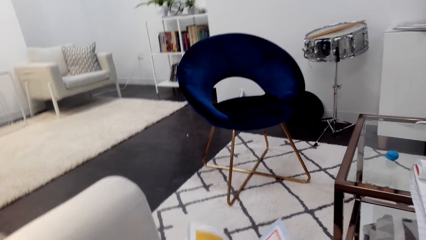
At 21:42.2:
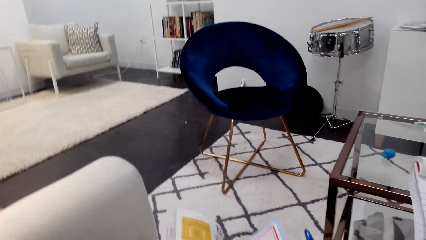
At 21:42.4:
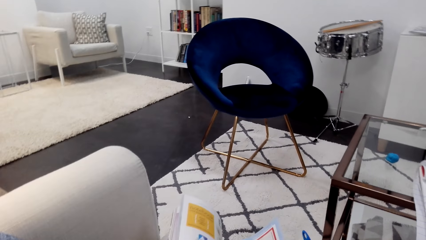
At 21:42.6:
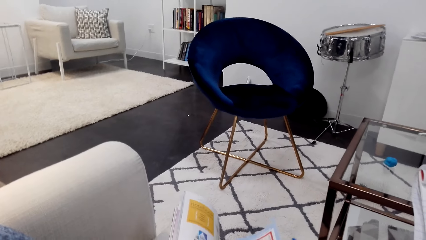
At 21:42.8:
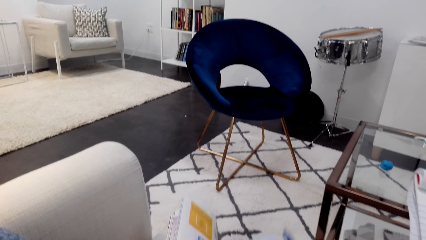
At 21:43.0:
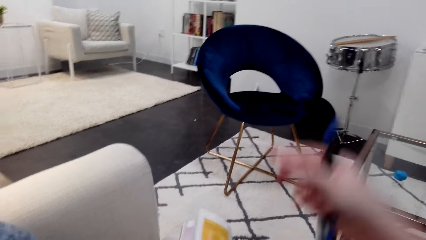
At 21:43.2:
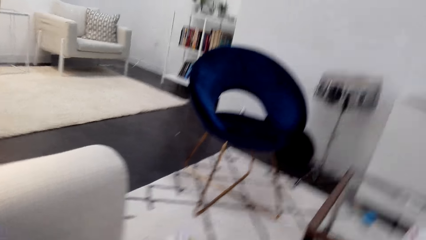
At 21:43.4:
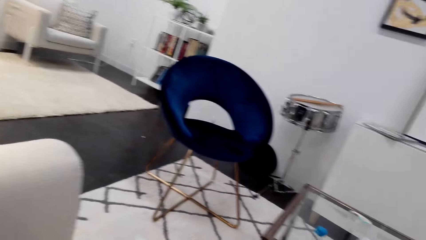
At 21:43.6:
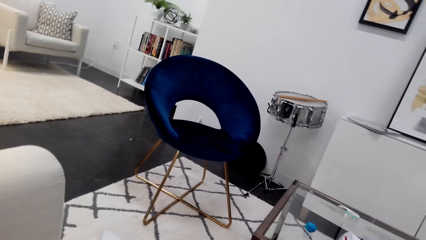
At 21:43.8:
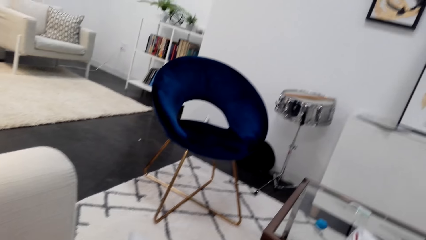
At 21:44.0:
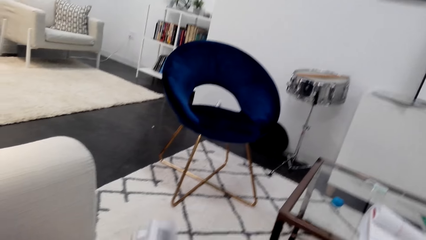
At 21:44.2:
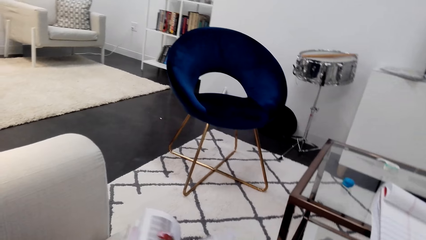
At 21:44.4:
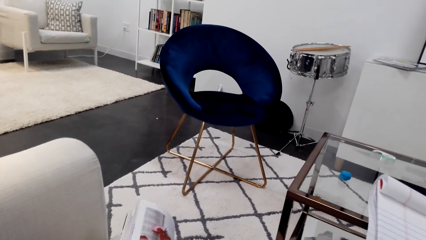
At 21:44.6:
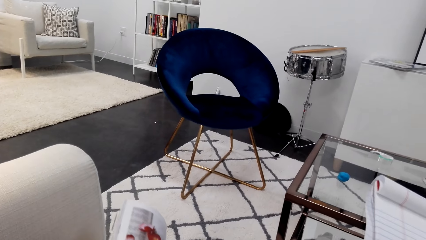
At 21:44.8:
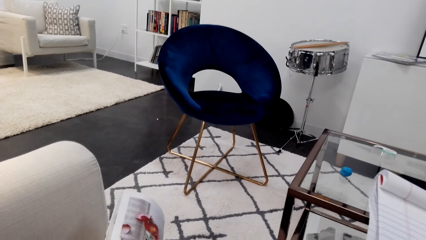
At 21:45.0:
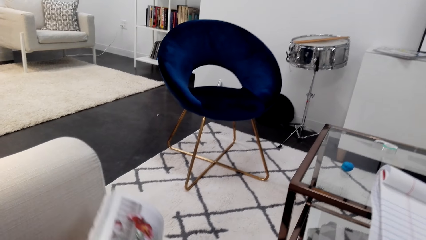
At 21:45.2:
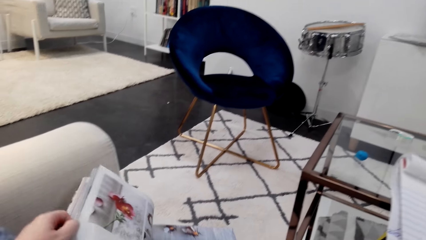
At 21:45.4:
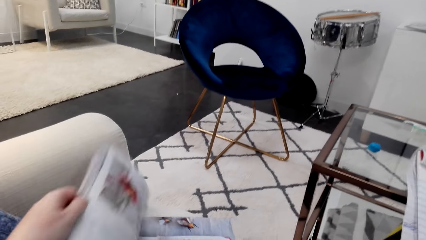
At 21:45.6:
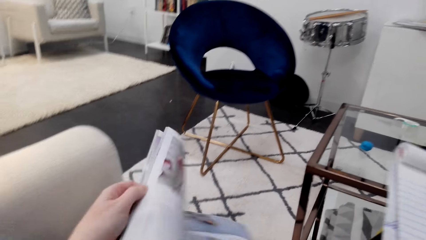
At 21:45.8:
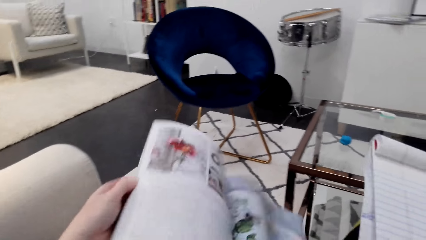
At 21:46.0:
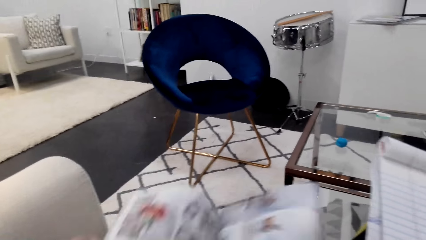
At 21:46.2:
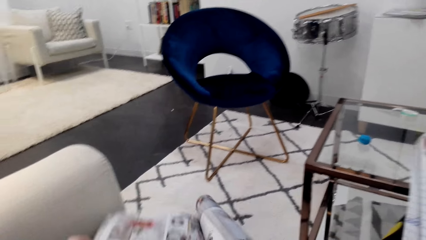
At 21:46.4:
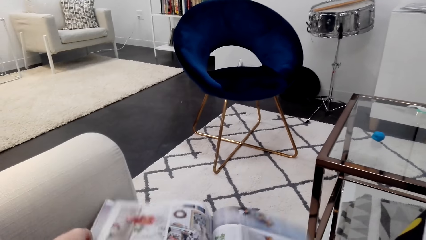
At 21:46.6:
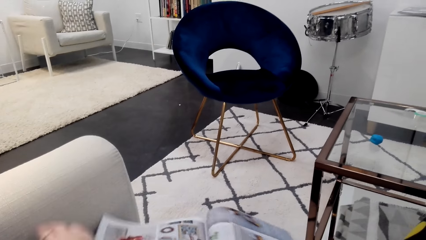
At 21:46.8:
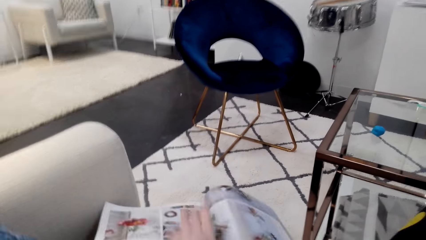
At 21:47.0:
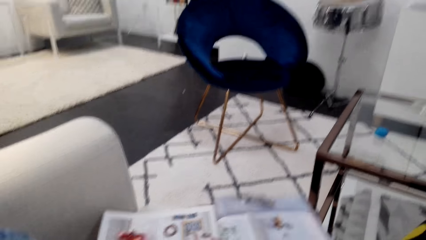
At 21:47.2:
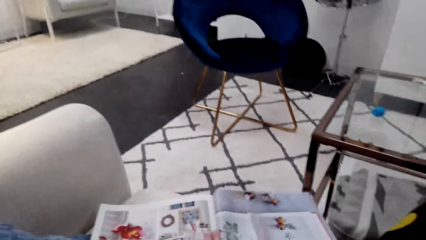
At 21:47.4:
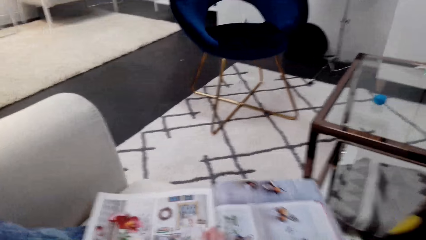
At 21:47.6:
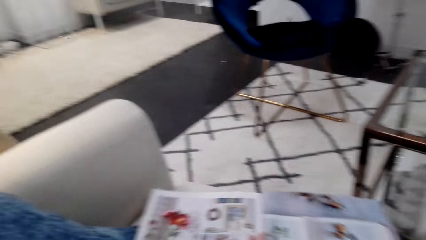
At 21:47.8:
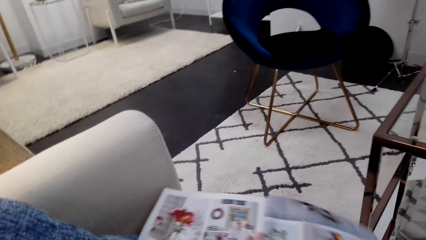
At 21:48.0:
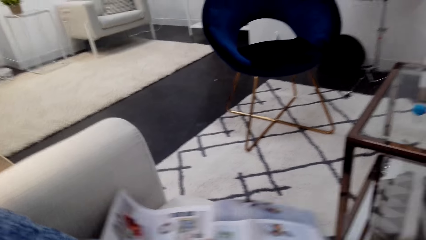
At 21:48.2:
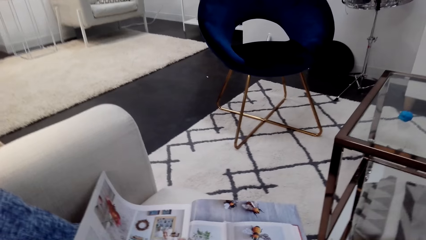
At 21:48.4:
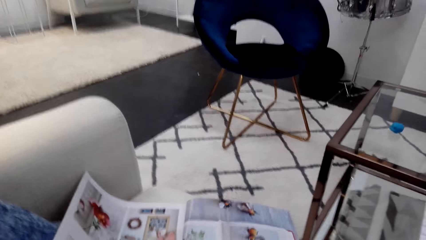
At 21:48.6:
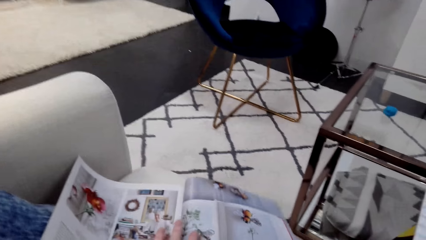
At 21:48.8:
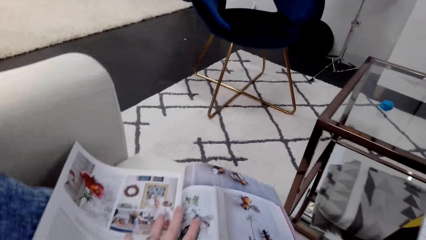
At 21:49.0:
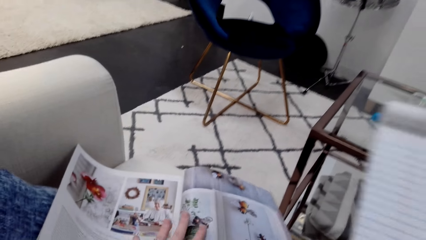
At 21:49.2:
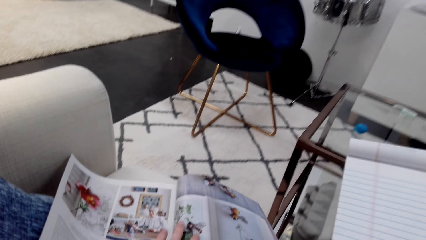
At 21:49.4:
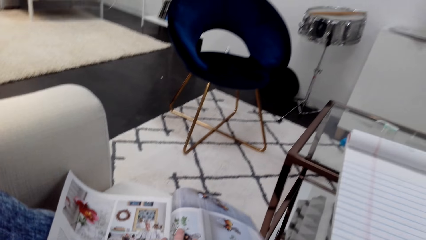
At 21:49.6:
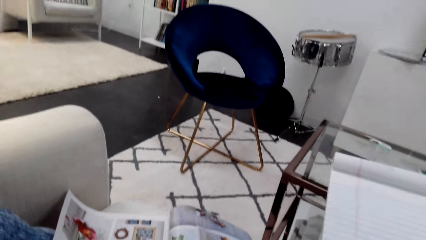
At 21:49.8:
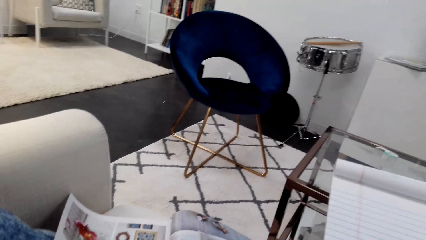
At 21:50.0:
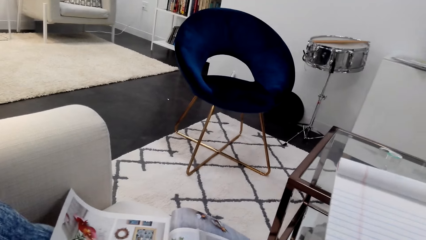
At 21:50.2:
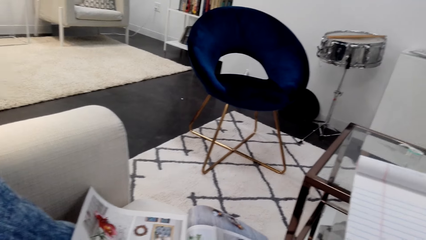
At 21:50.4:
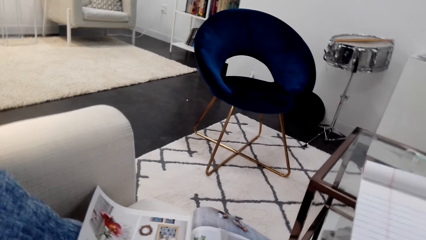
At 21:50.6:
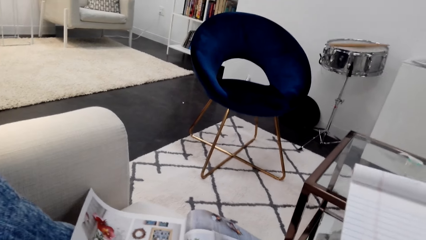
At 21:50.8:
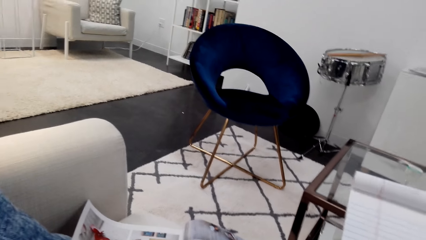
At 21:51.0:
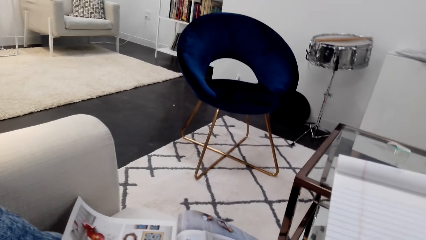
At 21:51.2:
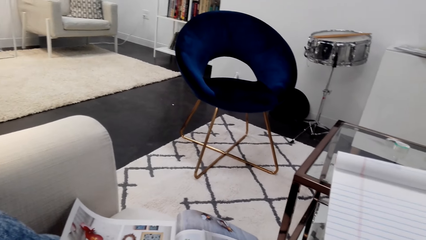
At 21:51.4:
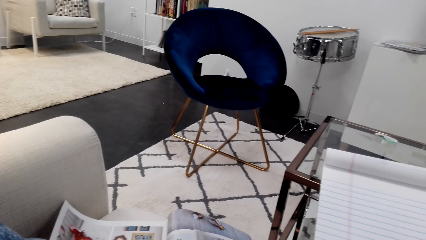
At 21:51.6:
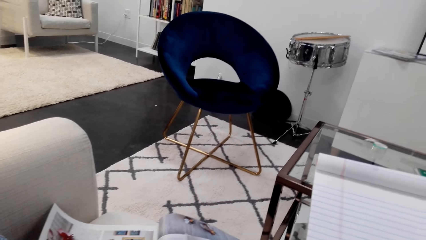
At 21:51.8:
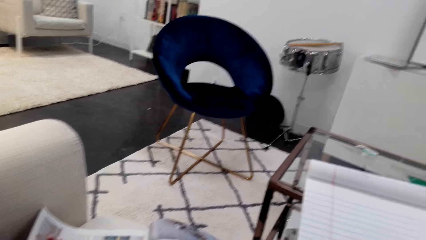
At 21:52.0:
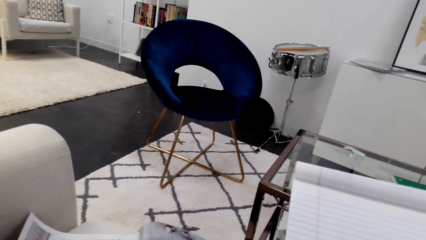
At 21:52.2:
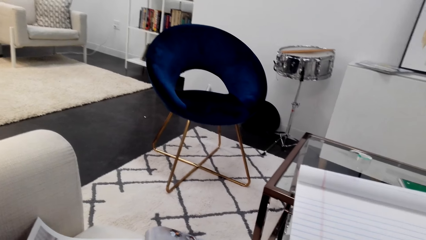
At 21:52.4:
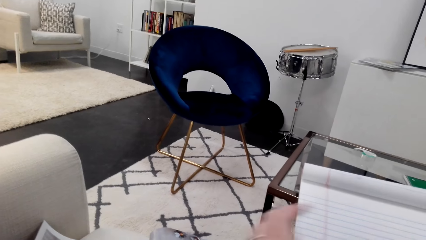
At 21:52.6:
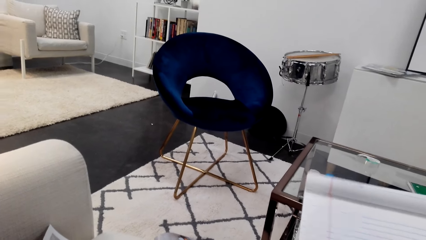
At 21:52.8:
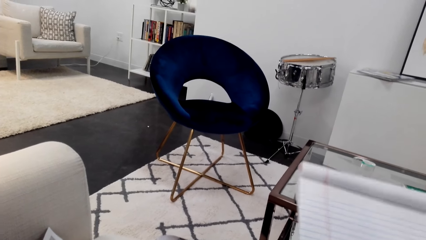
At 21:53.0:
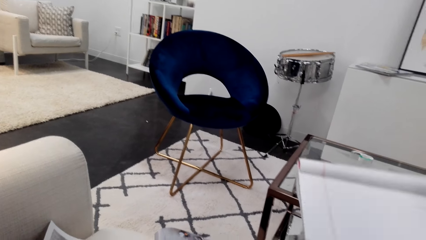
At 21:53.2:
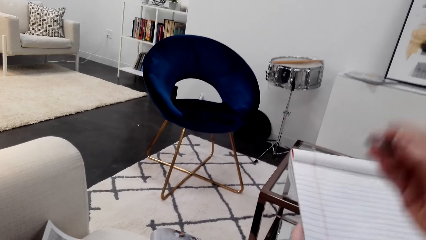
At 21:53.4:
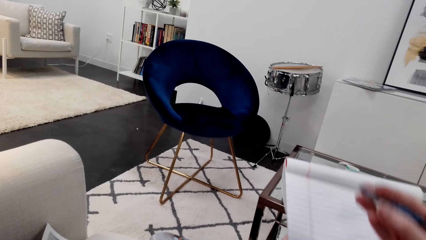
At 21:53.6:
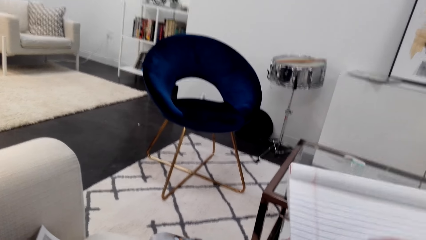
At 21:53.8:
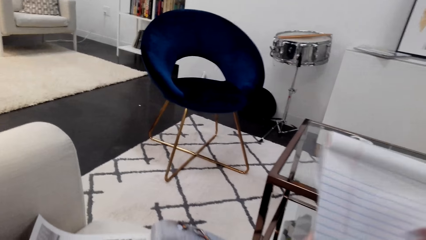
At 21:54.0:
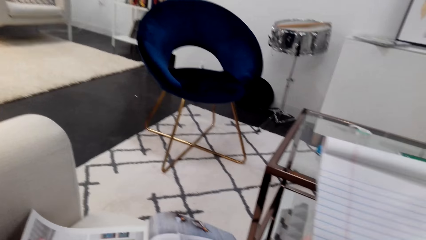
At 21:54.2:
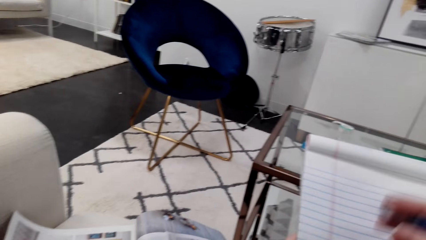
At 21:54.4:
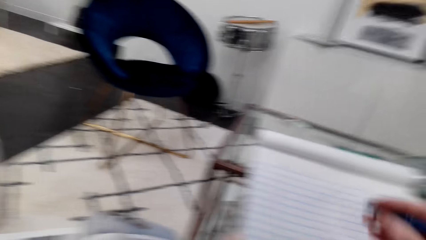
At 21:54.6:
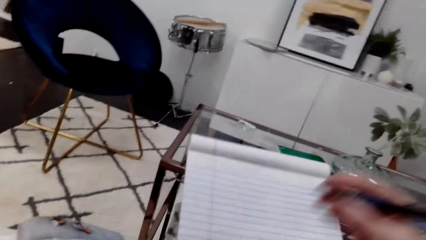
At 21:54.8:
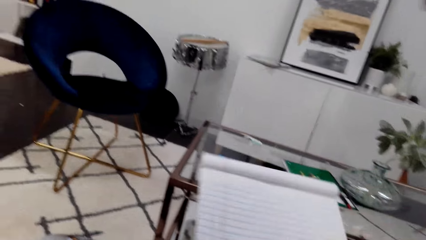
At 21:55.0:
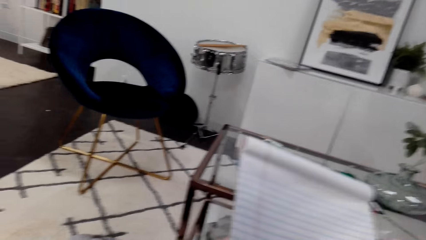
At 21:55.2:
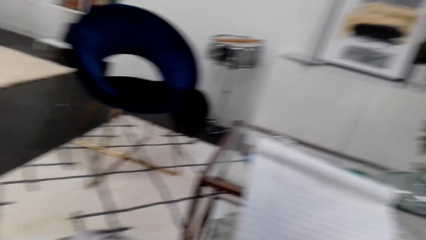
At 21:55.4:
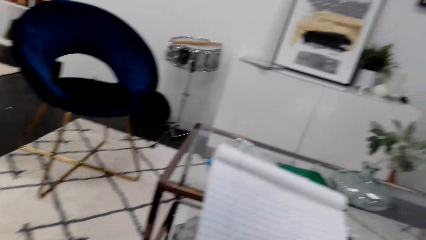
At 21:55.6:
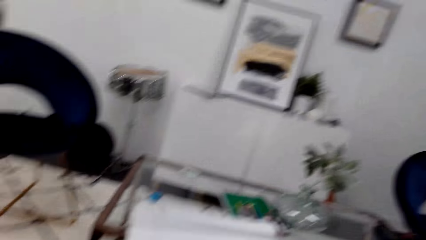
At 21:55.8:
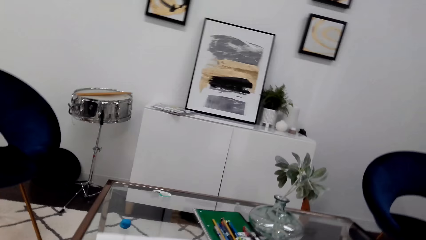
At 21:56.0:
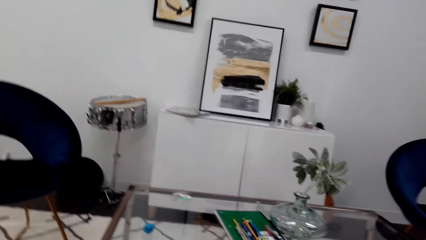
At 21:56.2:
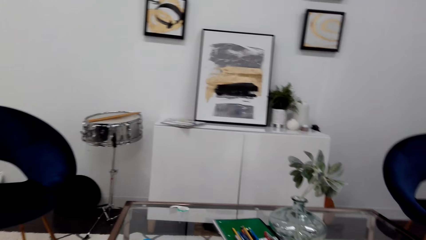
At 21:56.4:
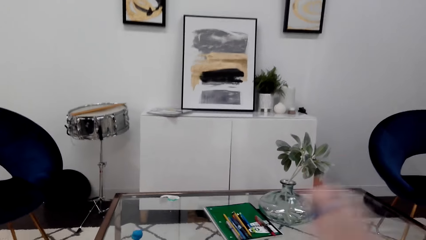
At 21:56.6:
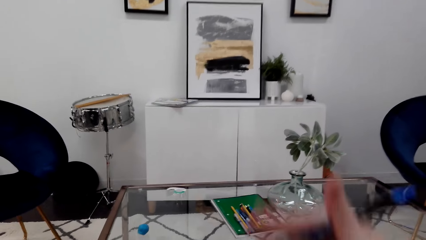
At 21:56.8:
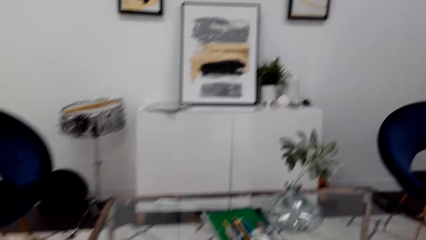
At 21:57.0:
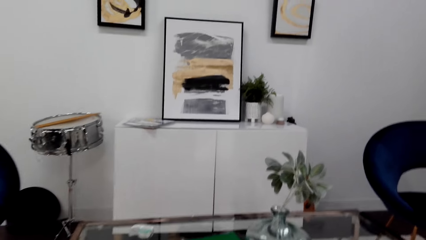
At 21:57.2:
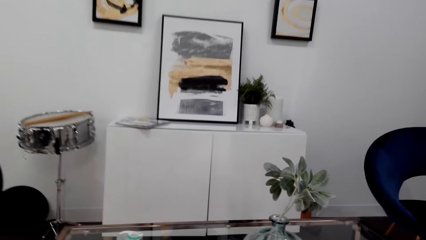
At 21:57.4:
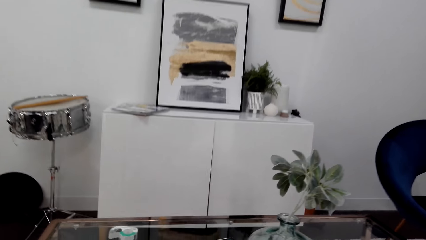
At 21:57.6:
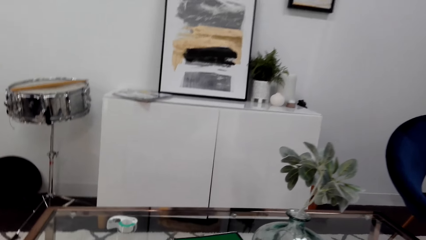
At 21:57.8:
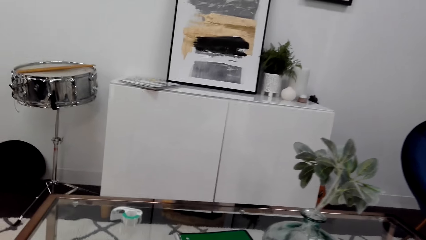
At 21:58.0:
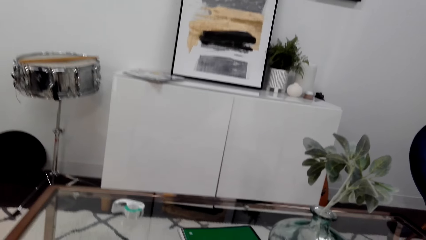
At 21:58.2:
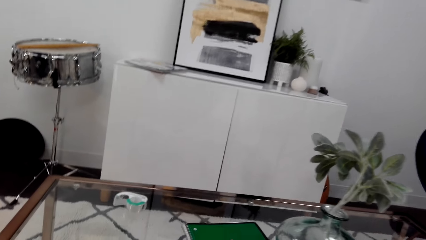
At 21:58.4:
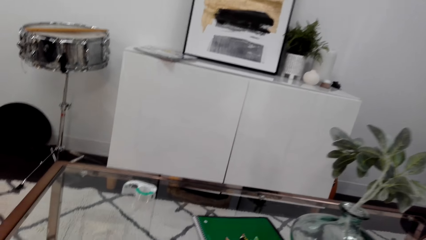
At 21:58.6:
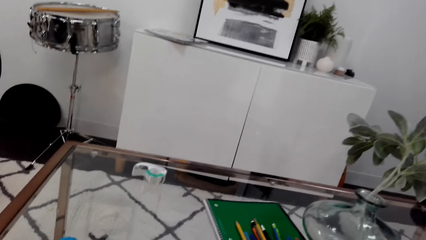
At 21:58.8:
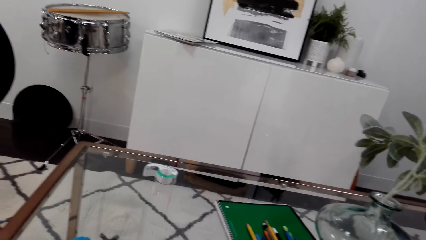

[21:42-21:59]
The camera wearer adjusts the camera. They open a page on the magazine. They draw on the notebook.
